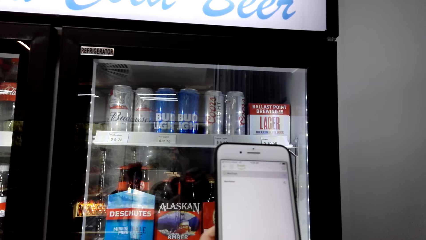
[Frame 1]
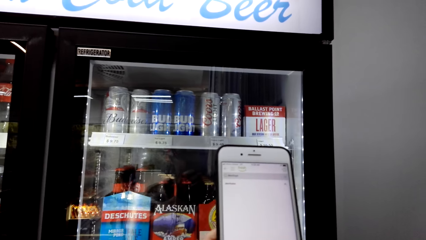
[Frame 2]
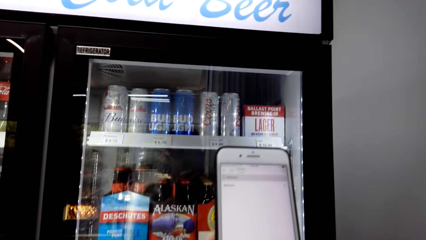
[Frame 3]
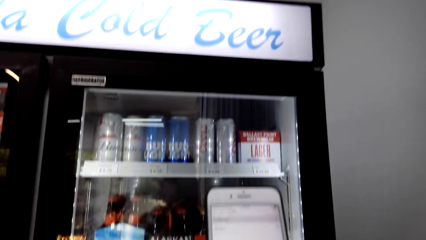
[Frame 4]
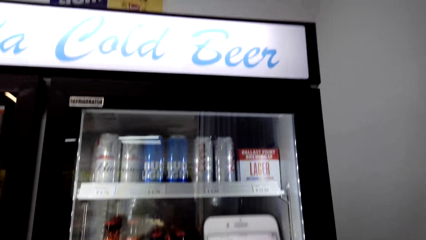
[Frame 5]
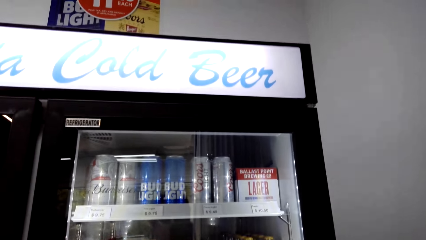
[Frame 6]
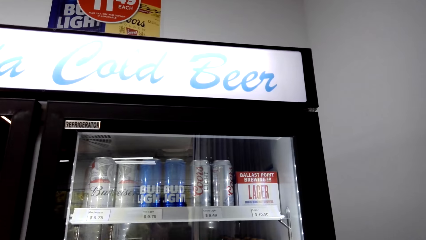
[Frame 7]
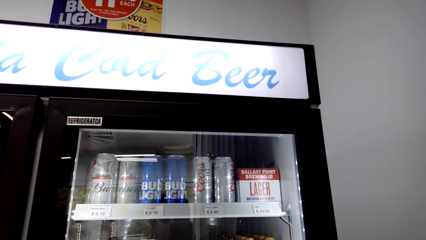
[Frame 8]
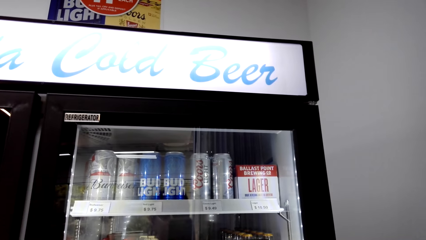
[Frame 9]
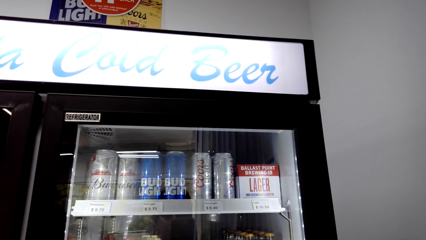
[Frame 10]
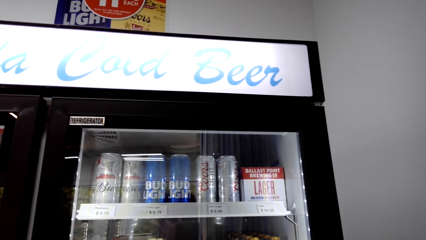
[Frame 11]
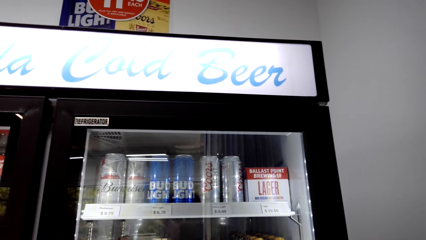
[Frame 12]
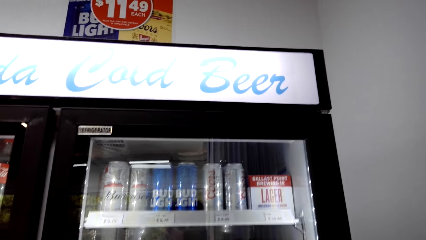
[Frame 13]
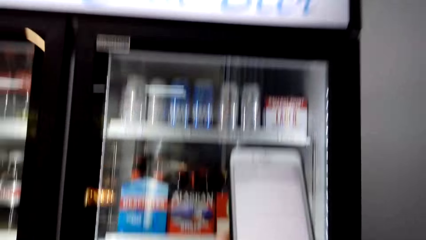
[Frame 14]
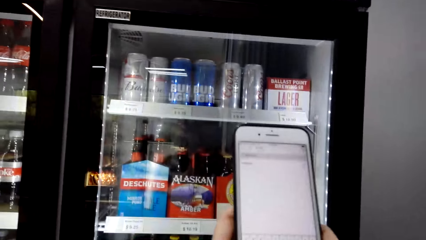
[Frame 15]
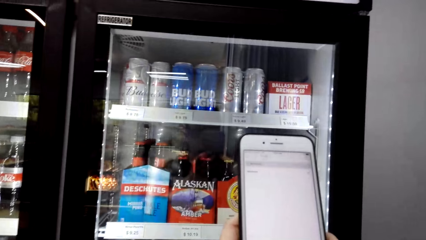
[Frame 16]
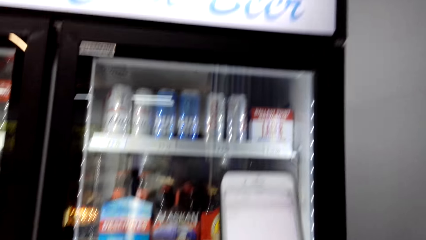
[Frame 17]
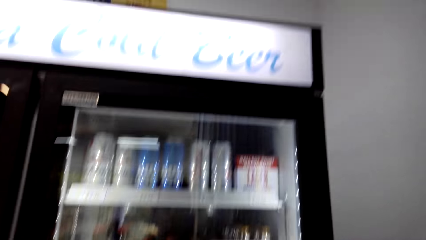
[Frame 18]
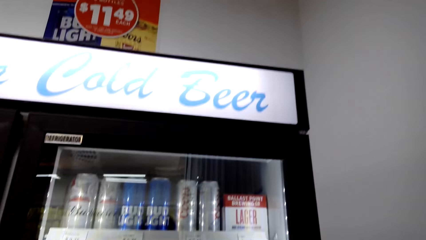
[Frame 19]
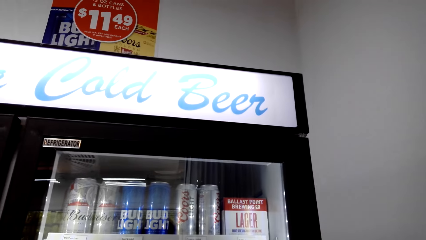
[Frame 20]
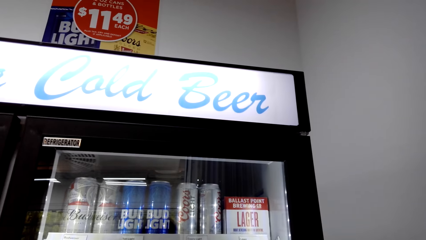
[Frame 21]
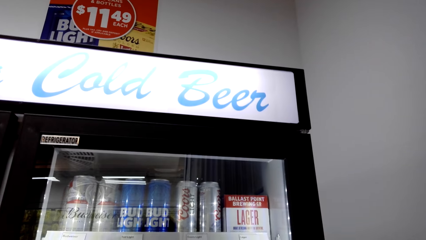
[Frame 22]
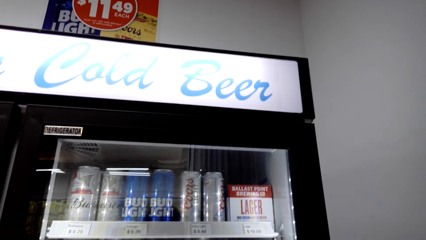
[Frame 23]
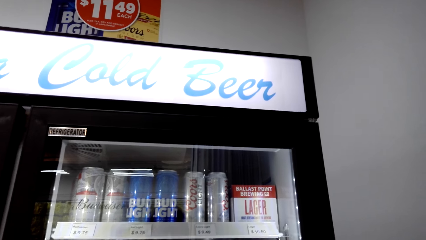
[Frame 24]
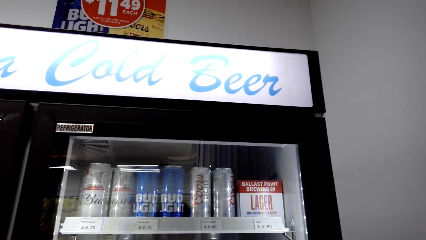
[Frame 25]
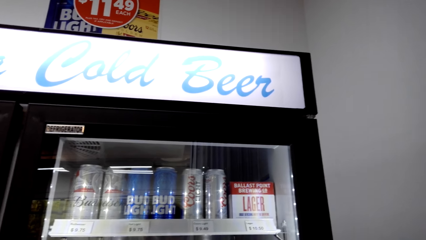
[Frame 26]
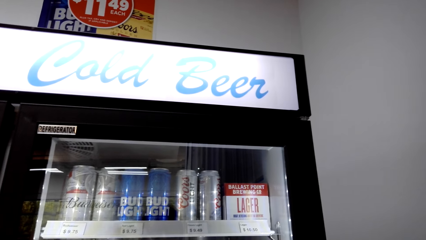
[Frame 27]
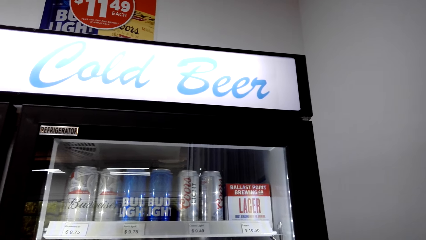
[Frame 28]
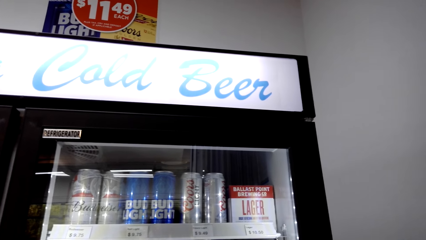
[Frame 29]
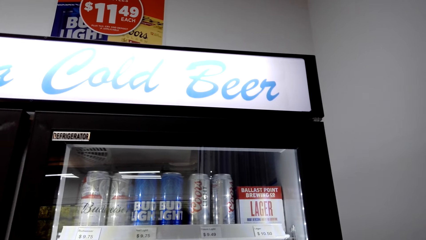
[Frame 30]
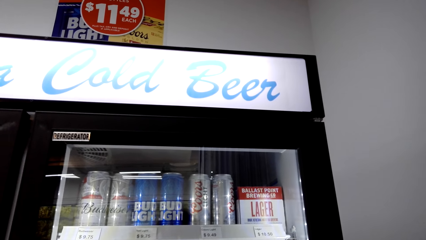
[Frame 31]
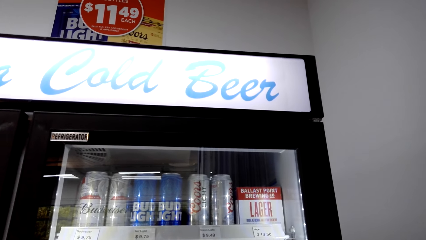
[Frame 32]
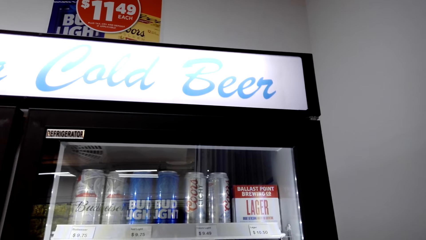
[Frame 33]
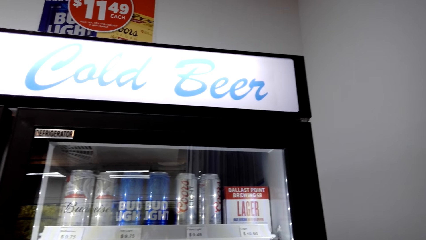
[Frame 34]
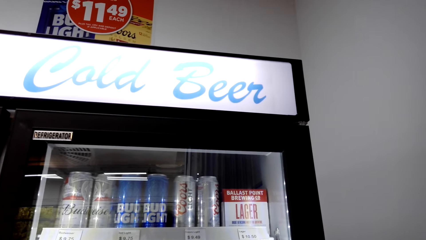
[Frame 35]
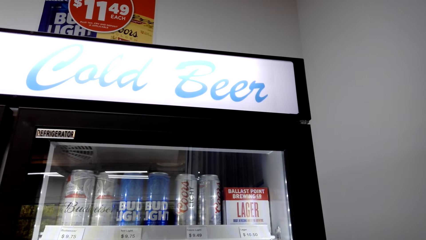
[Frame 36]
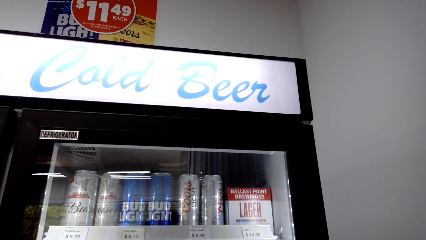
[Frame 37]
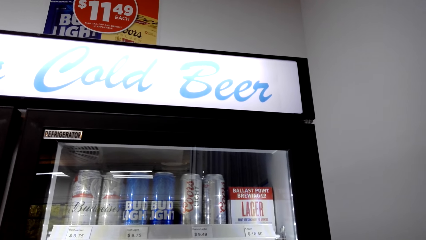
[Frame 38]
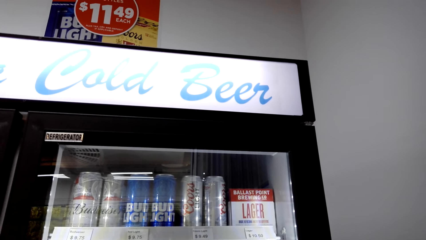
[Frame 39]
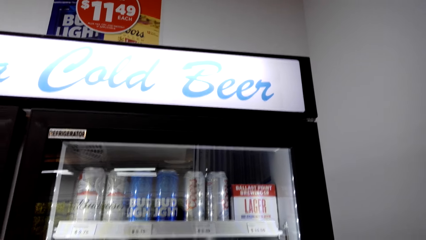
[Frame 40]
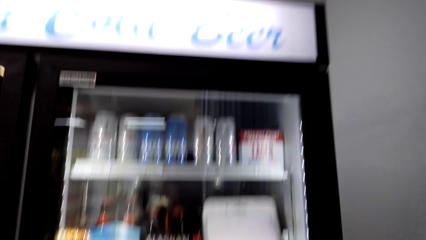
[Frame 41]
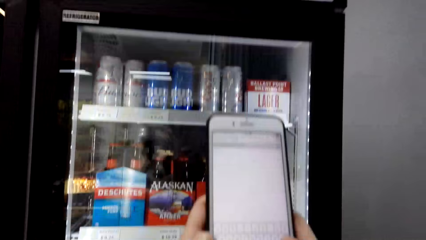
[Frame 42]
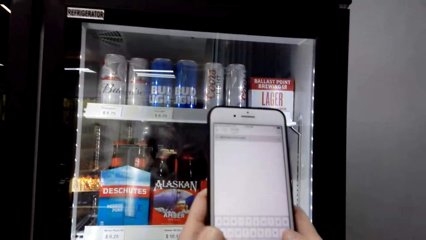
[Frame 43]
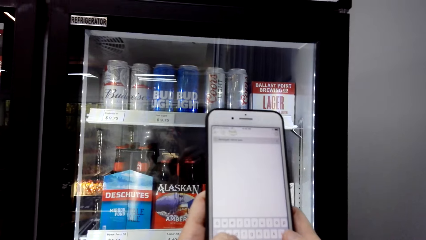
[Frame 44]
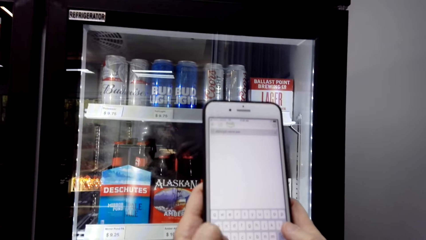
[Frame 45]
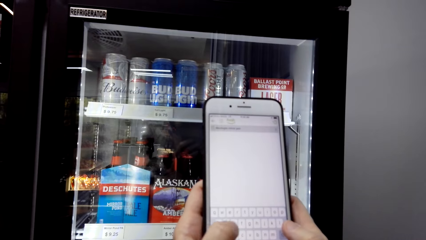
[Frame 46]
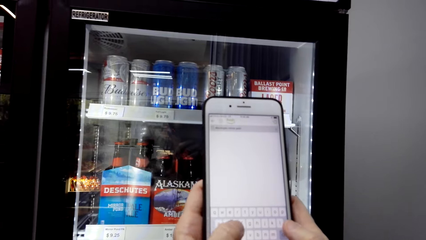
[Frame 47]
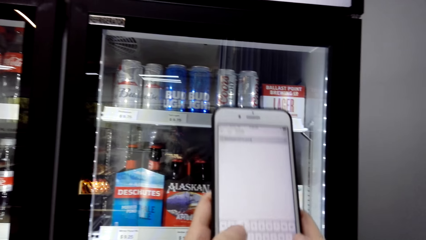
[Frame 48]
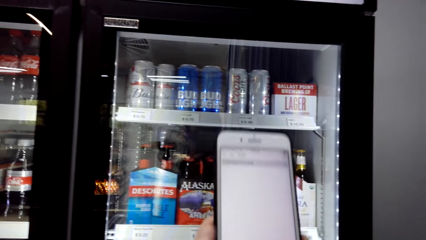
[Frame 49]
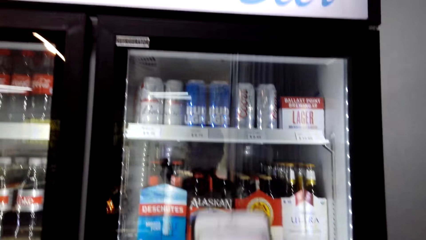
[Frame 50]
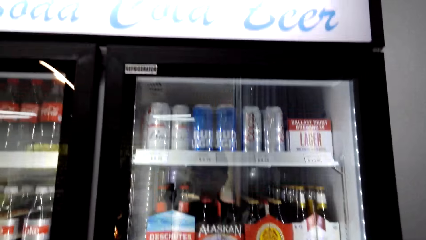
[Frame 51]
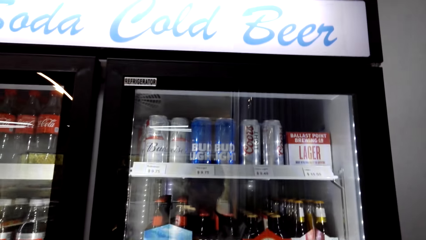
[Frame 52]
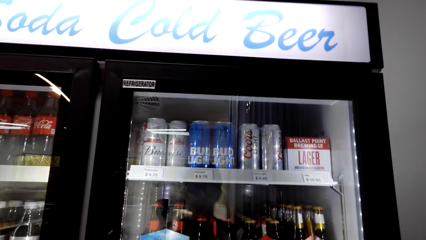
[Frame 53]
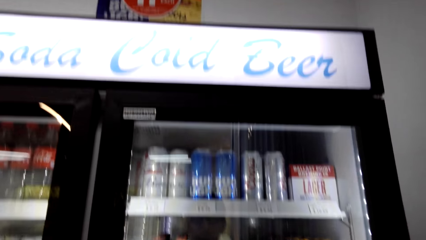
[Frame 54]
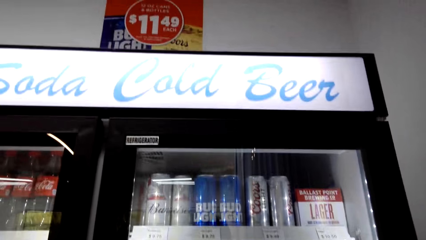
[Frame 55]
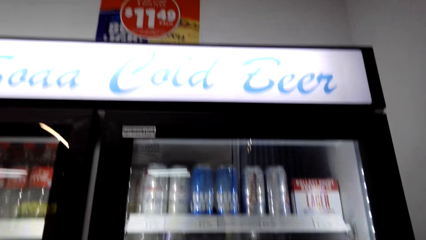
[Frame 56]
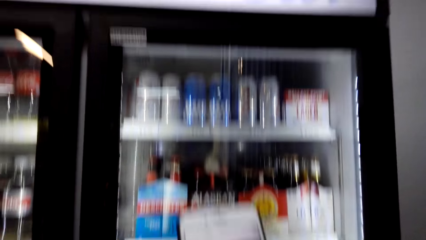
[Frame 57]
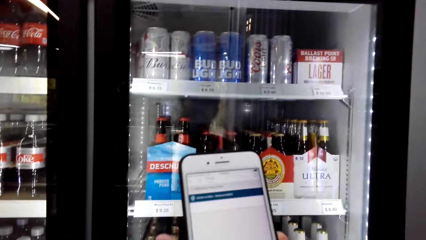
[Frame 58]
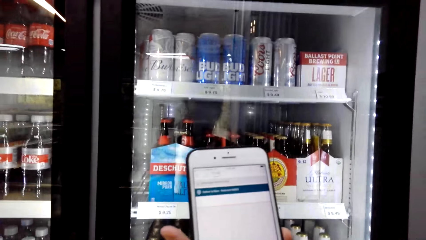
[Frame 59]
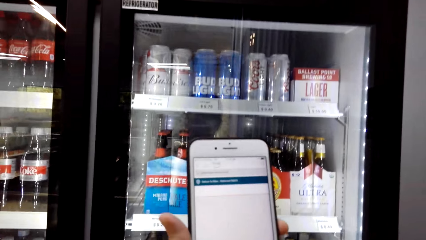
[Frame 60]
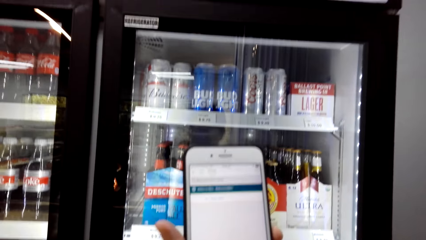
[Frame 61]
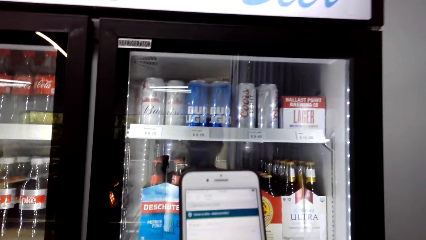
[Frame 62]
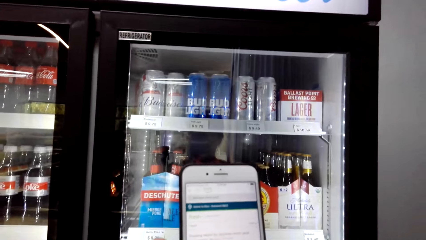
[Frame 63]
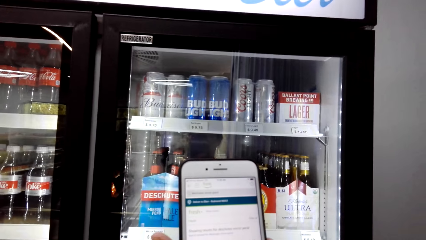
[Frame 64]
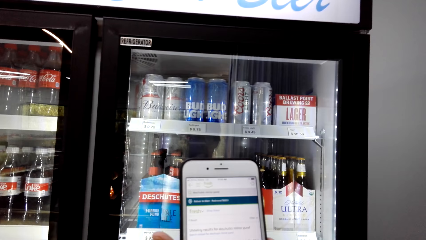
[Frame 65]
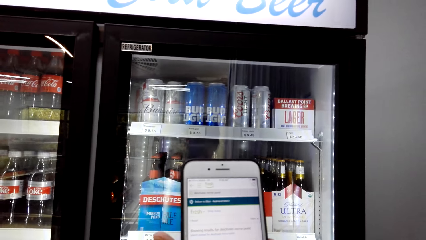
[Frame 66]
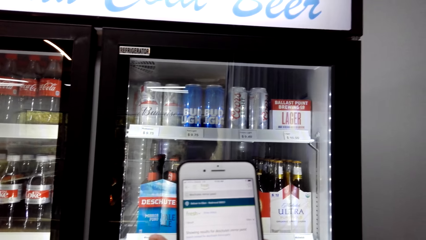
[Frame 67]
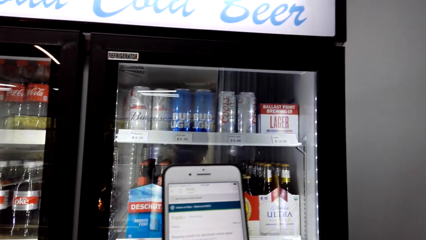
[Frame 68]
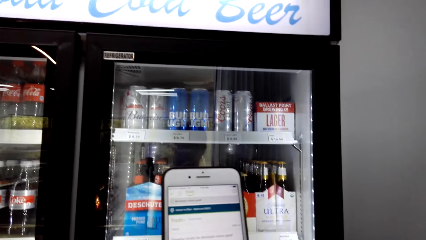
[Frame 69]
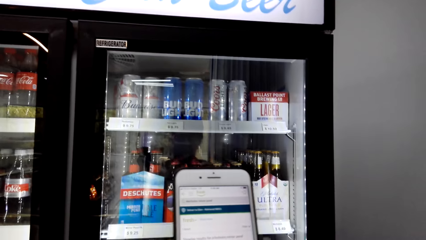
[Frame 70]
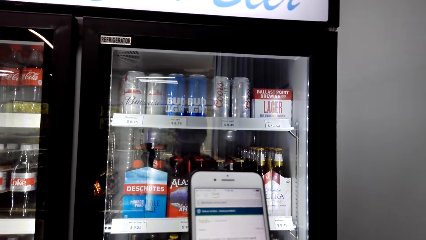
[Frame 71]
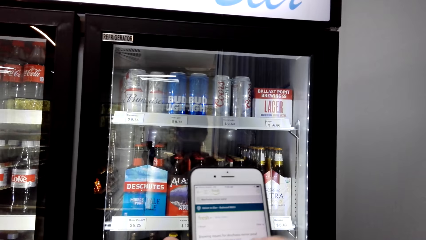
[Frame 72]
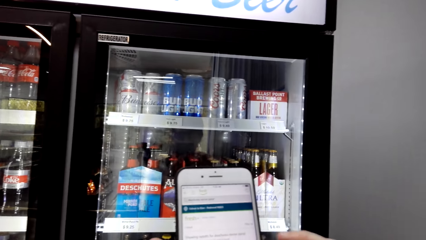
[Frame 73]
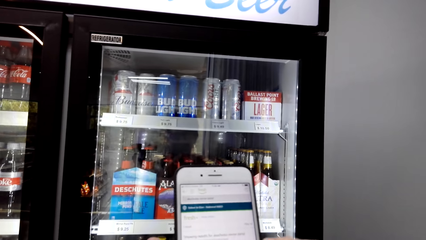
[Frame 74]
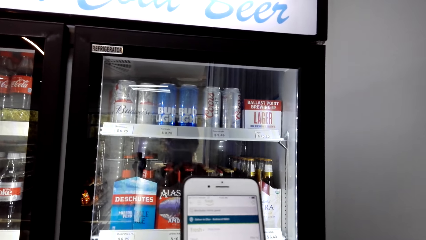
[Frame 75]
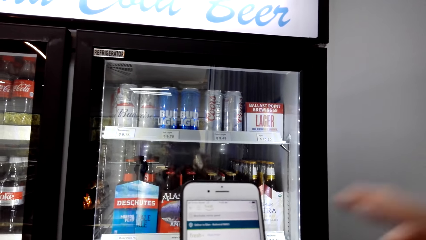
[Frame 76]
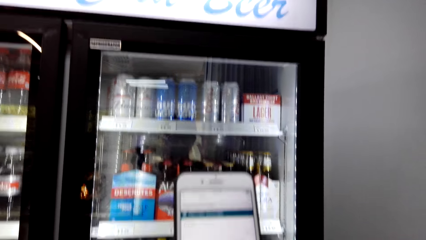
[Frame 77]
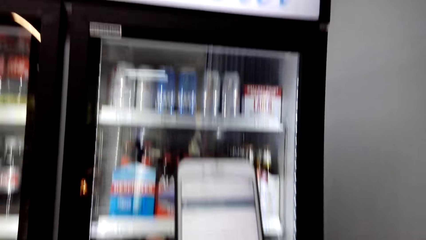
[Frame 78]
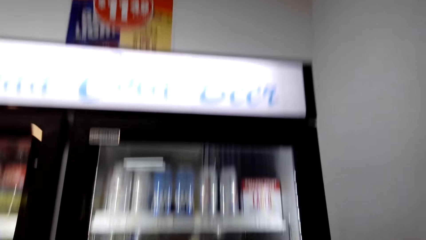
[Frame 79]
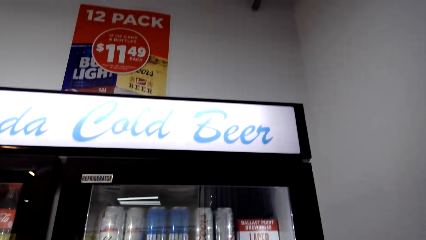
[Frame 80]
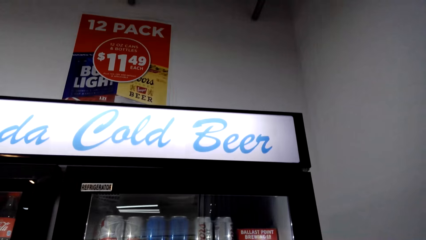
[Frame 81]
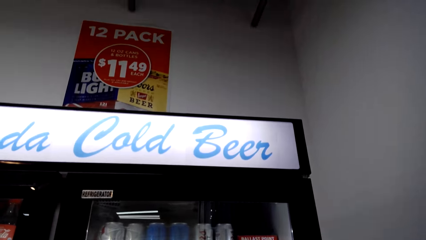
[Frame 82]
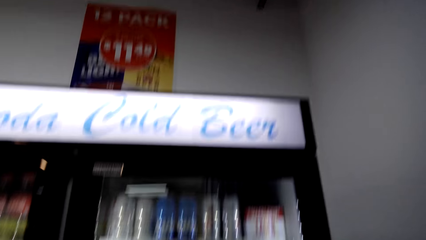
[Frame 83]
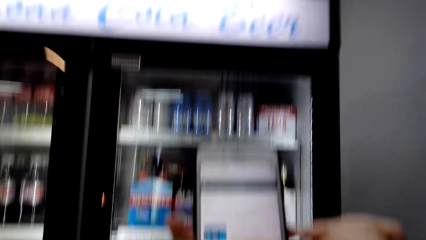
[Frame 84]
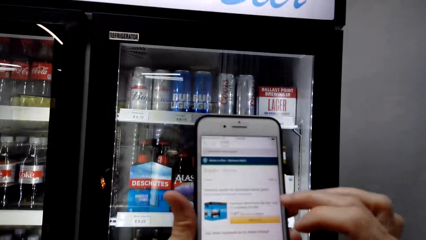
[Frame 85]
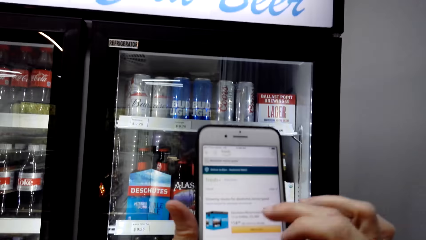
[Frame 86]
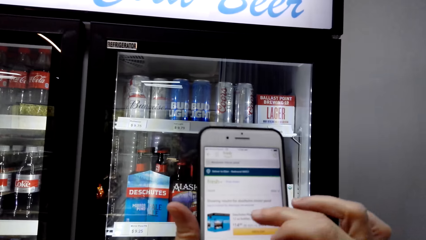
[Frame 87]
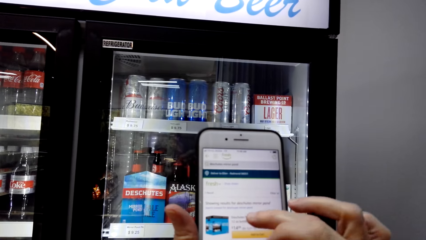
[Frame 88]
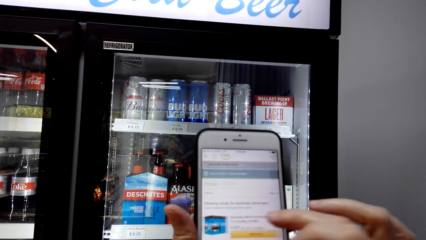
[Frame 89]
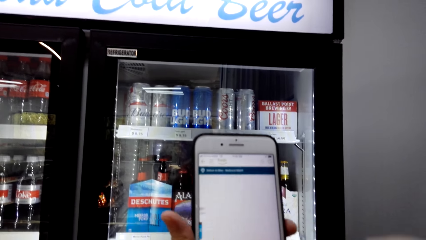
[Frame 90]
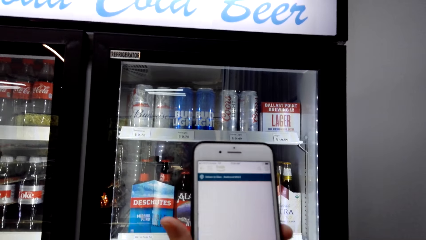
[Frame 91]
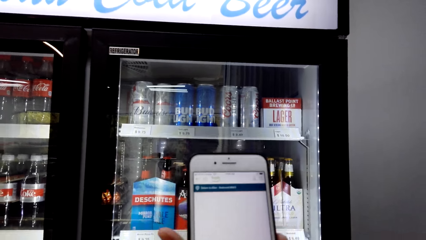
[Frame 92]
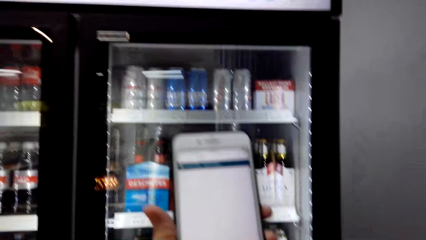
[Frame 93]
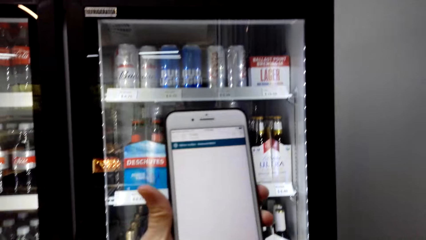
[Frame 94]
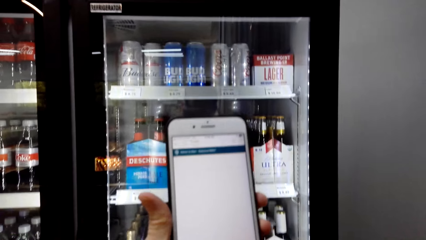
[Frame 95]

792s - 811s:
The camera wearer looks at the fridge. They look at the phone.
